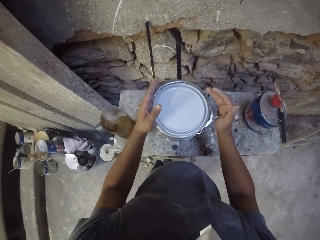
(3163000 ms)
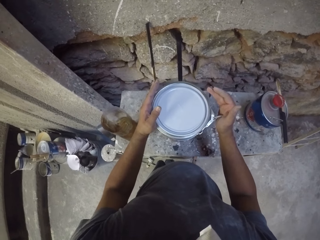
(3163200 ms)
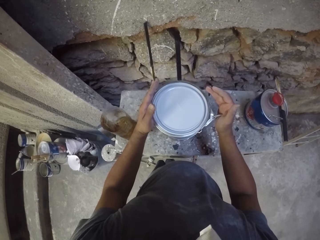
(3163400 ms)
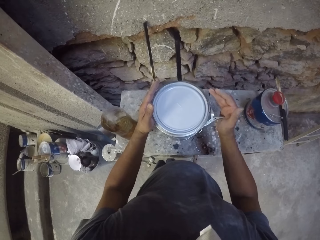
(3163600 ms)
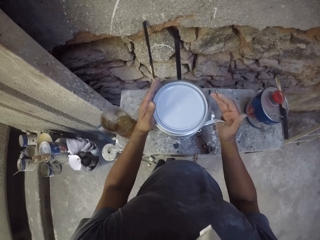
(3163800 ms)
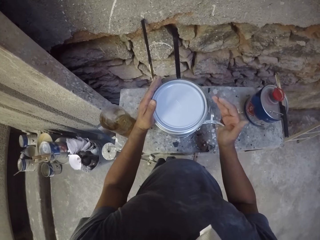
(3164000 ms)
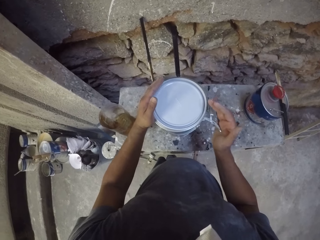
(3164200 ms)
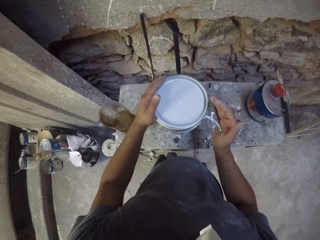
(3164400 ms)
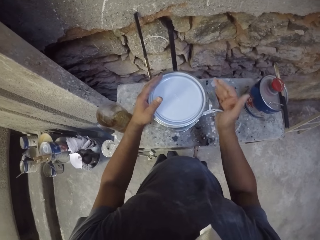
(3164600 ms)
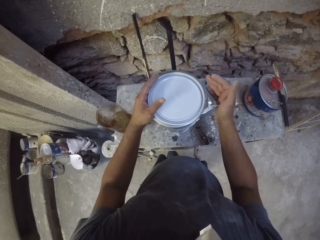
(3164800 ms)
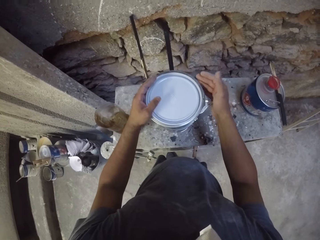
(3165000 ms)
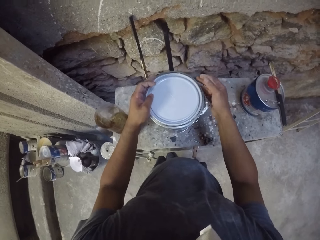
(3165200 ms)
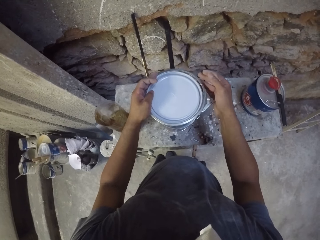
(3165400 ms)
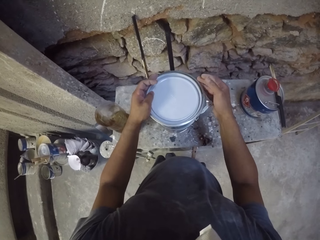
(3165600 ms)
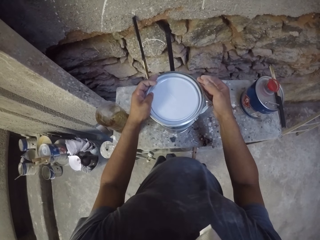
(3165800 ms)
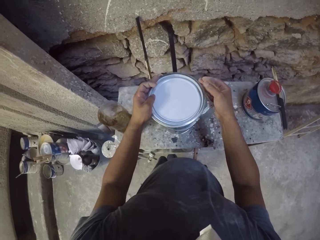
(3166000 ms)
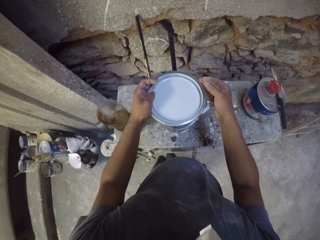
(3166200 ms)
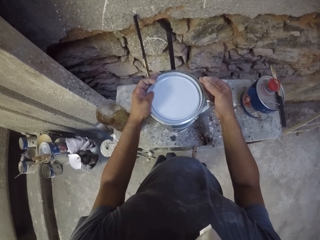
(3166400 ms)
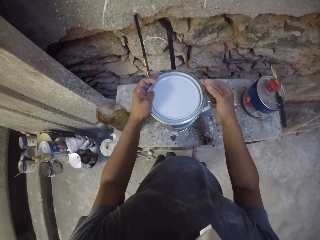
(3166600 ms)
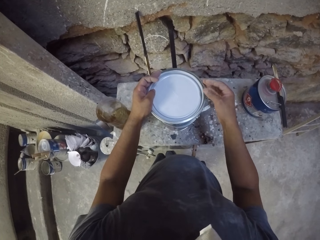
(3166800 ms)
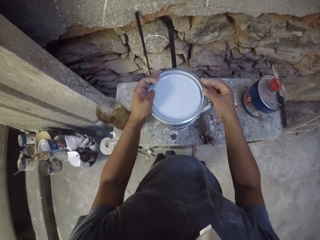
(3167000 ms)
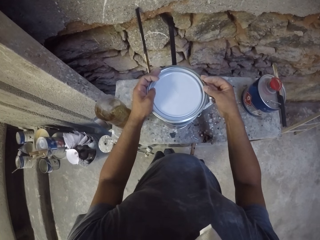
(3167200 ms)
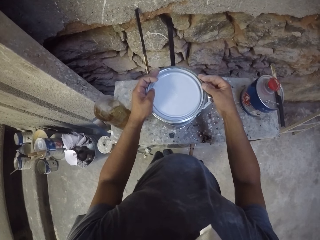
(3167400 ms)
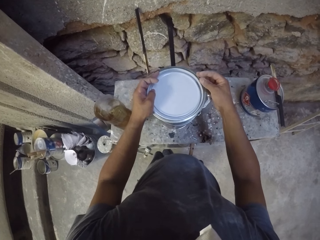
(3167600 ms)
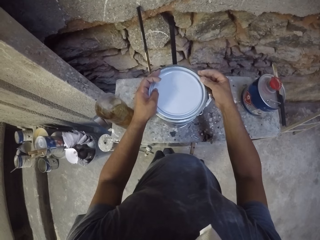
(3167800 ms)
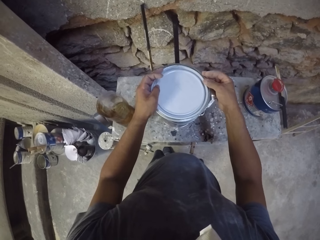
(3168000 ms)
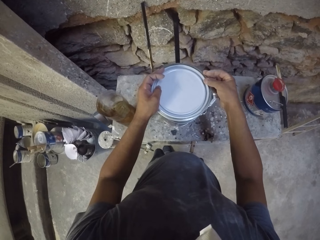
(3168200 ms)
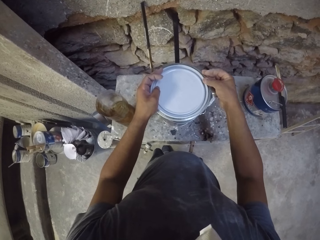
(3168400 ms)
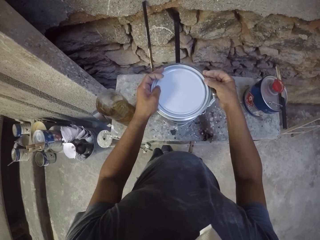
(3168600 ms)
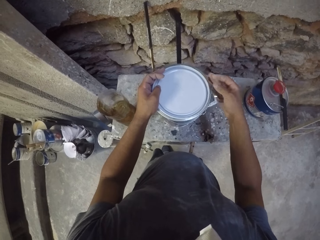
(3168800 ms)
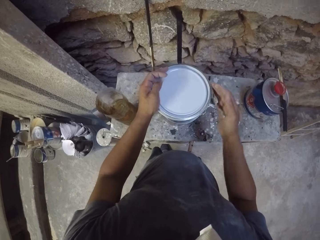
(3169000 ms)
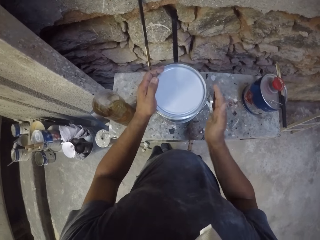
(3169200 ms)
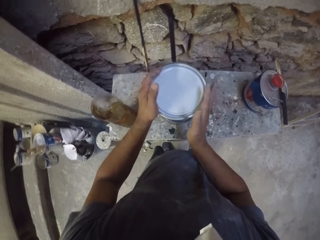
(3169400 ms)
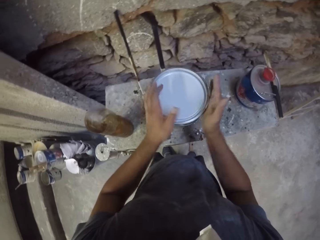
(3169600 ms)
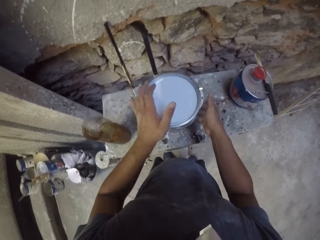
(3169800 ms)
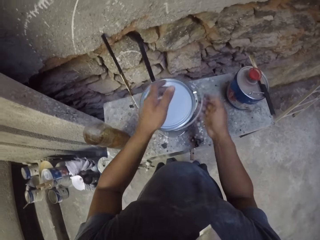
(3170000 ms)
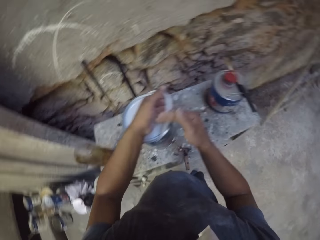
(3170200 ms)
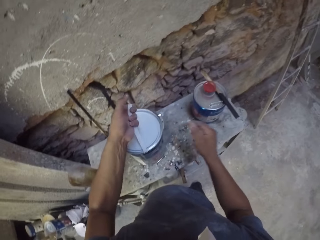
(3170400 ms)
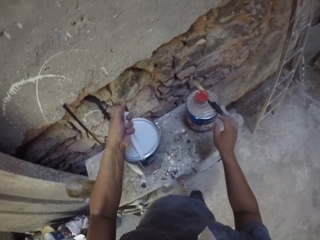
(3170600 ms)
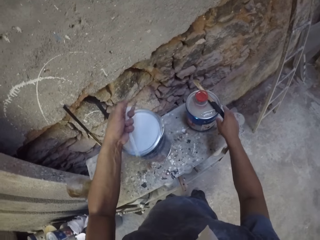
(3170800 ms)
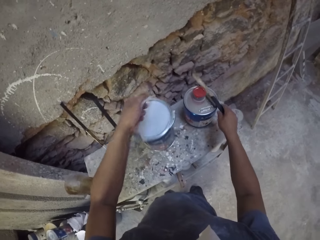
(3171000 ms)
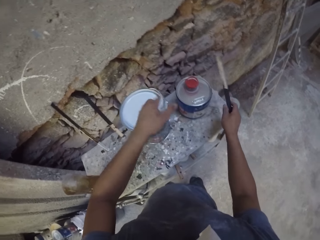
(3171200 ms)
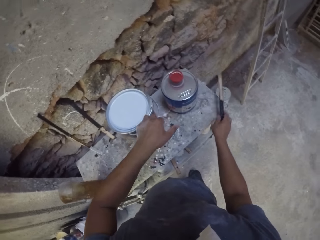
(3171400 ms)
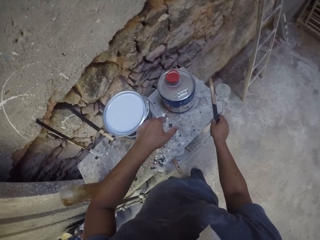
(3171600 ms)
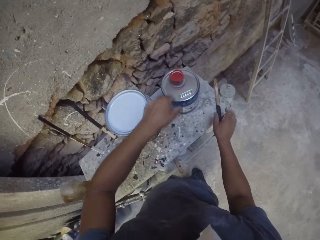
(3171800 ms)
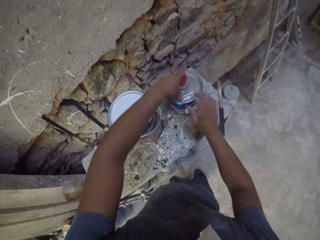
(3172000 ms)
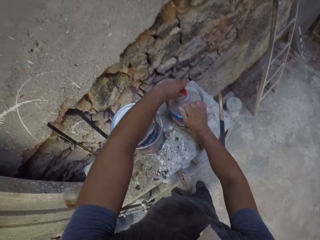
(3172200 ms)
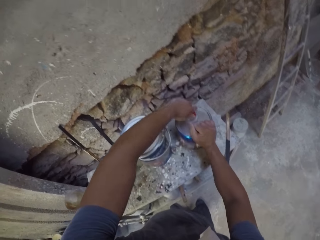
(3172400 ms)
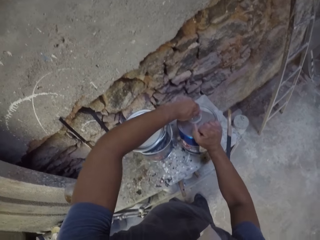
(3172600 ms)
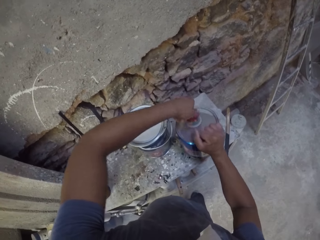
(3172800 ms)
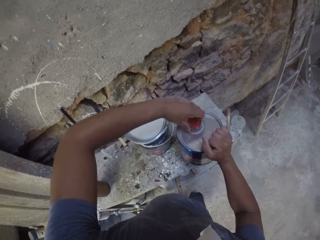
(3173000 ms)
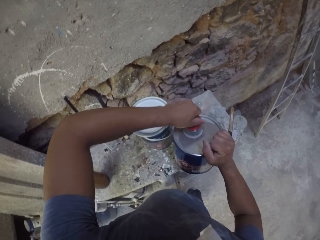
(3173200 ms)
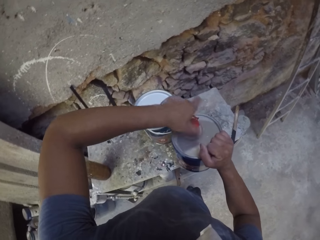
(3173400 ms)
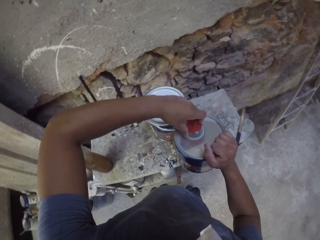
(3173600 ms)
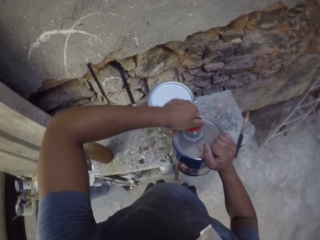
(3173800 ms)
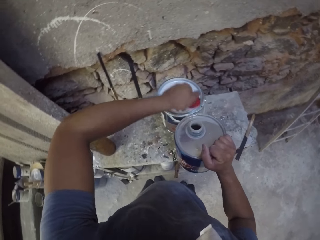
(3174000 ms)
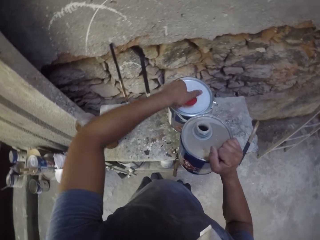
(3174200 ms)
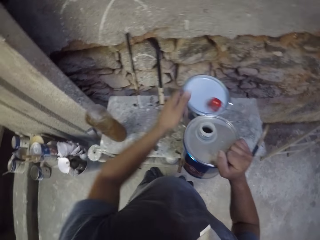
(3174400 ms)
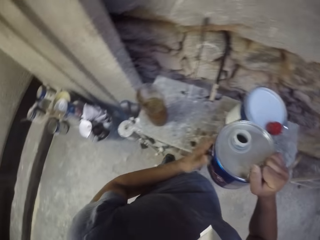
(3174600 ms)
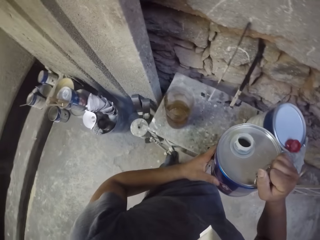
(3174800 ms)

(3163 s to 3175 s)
The camera wearer locks a tin ring on the paint container. They move a paint tin on the table. They pick the paint can. They place a wooden stick on the table. They open a chemical tin.

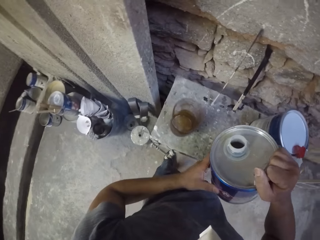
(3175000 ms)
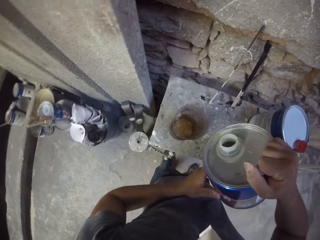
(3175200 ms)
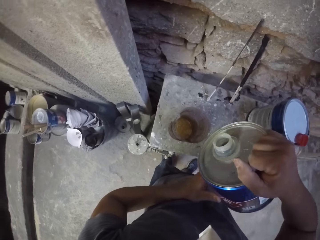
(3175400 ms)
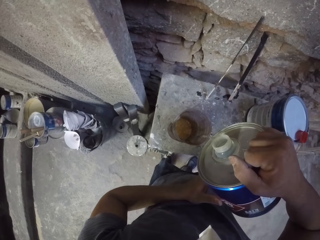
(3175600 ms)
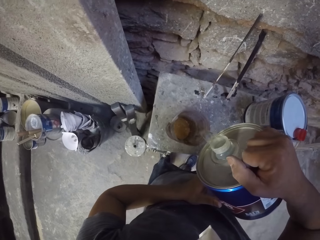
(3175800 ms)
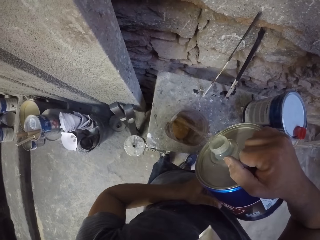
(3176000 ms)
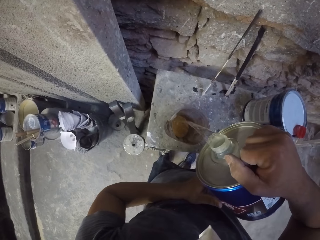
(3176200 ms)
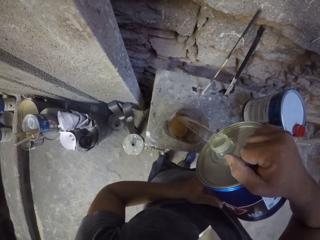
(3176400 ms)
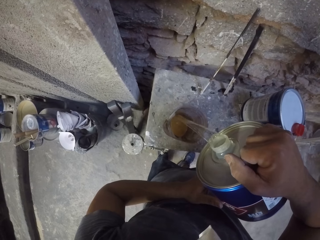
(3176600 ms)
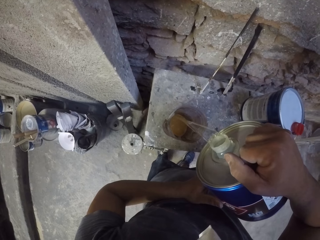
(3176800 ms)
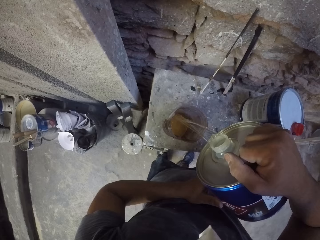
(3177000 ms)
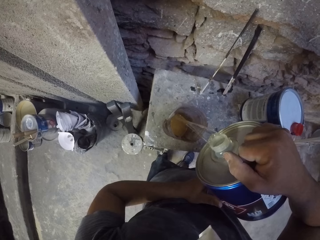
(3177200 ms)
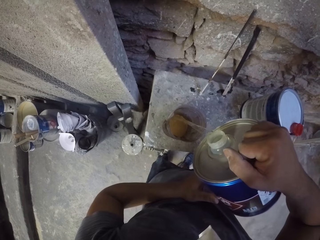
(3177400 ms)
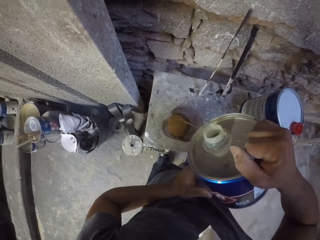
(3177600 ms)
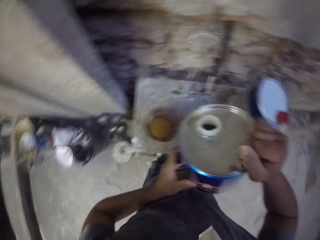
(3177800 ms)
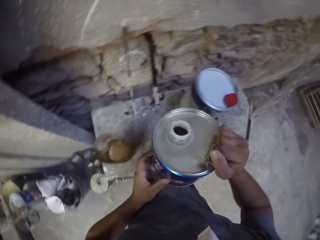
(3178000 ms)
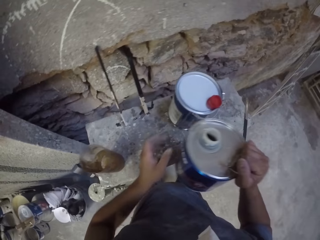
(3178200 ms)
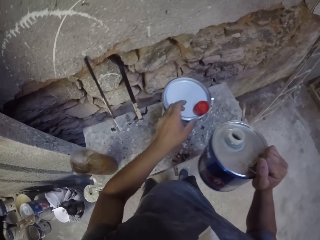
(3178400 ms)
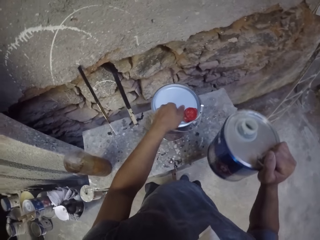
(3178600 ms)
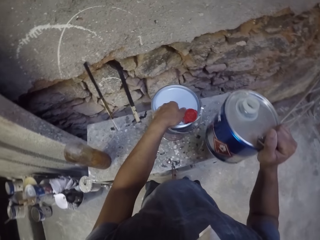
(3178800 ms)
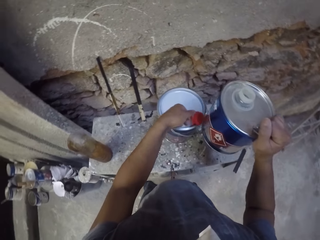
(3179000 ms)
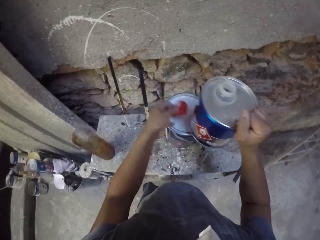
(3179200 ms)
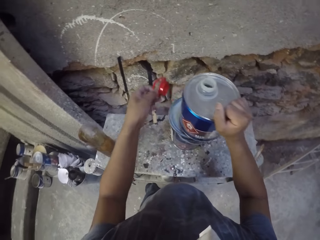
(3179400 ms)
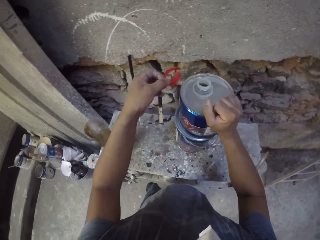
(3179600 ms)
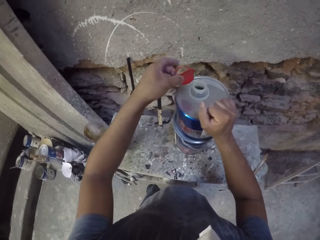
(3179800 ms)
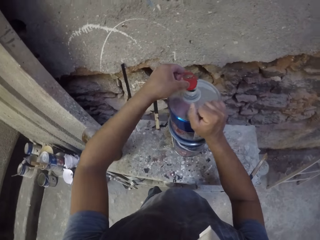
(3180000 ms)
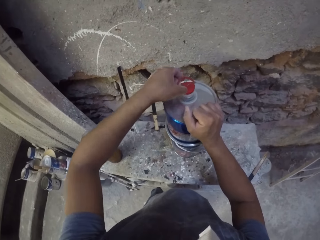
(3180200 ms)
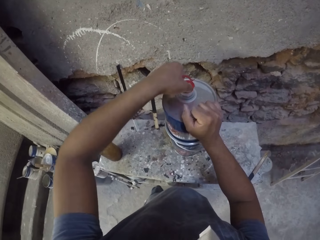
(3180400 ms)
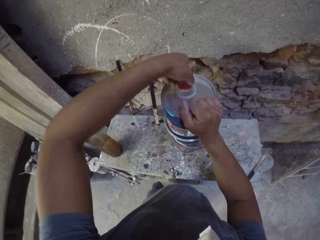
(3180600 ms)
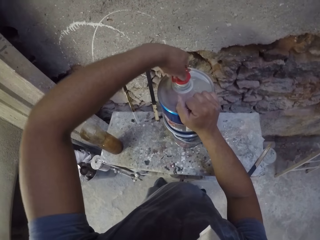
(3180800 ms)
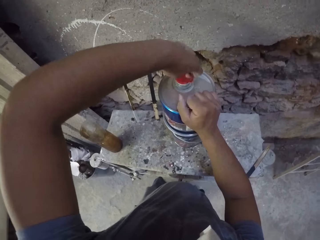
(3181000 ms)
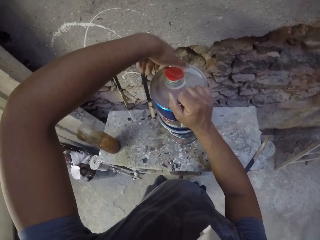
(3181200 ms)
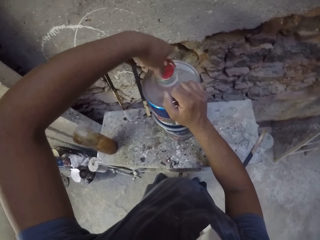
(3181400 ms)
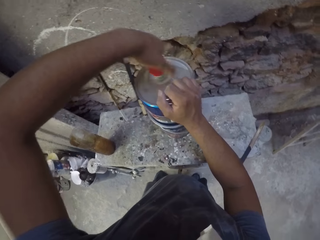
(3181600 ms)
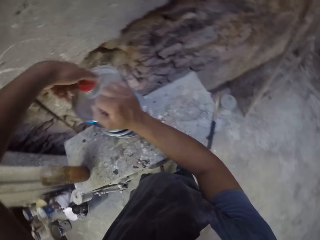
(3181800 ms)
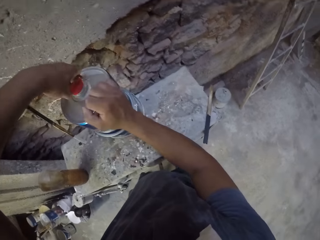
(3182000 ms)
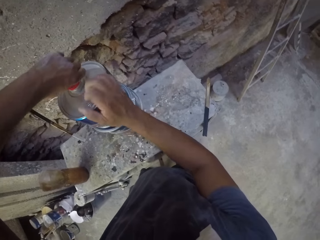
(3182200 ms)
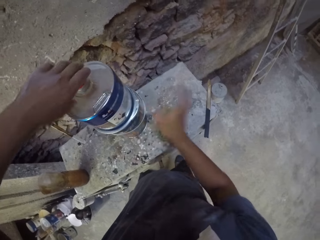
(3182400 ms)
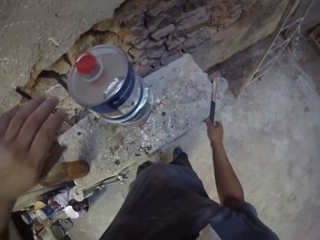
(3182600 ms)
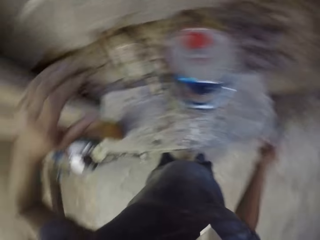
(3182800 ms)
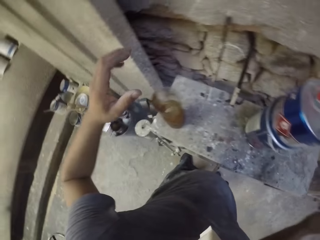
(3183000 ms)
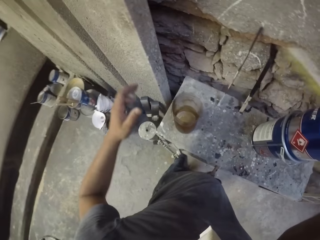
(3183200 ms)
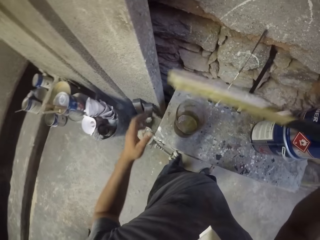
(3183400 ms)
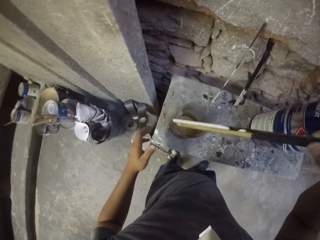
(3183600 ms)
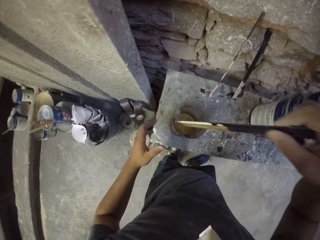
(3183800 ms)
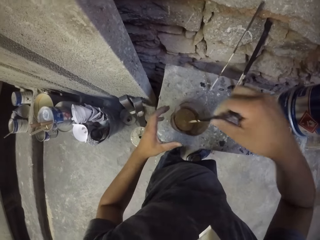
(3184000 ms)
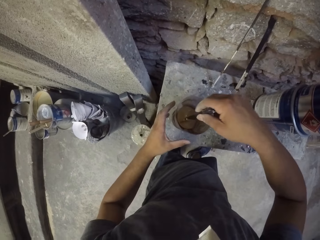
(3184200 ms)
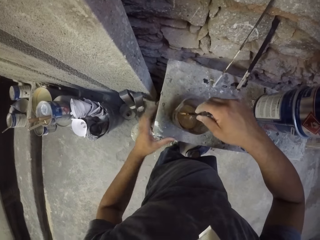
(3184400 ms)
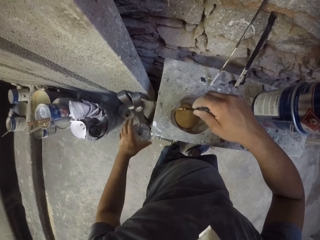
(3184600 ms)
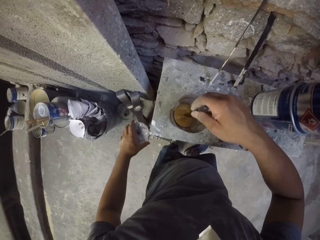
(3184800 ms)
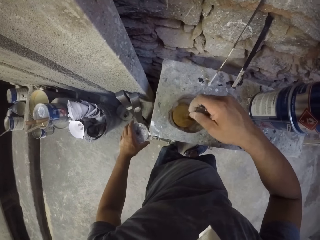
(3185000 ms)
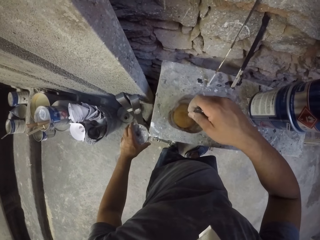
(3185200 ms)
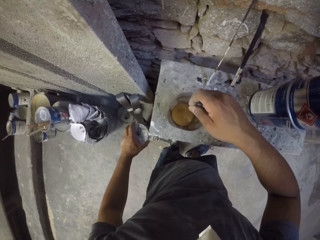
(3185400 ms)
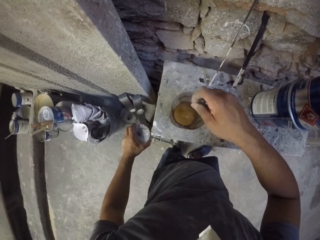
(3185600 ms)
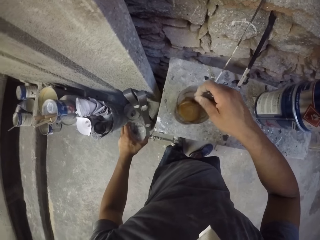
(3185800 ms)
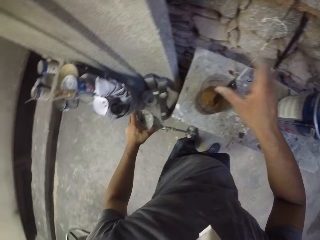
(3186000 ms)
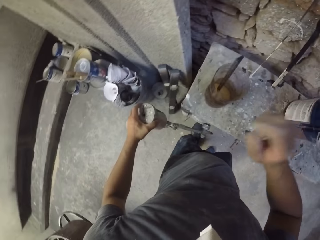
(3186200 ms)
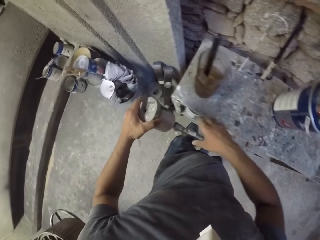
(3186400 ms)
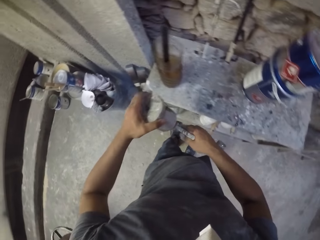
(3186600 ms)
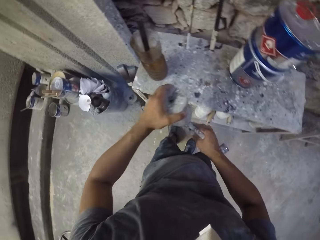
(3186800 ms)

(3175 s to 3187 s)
The camera wearer pours a chemical in the plastic container. They place a chemical tin on the table and close the chemical tin with the left hand. They pick a wooden rod on the table and put the wooden rods in the plastic container. They stir paint in the plastic container.
